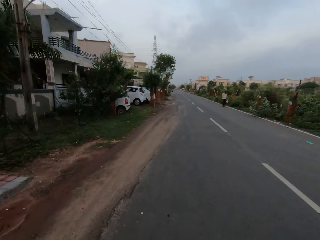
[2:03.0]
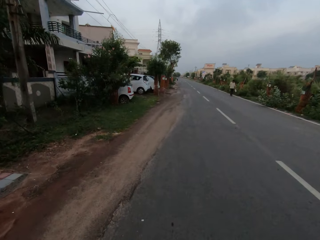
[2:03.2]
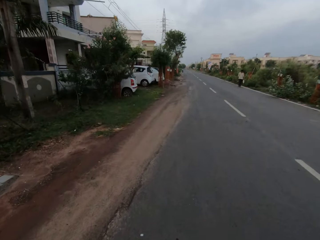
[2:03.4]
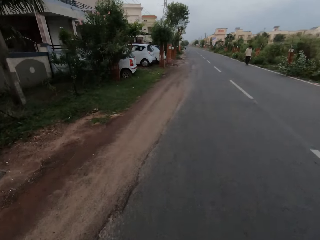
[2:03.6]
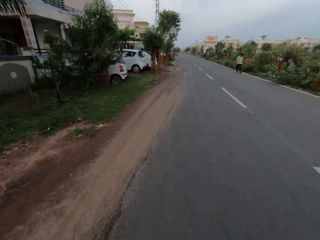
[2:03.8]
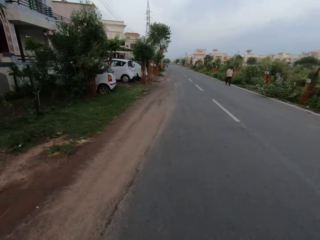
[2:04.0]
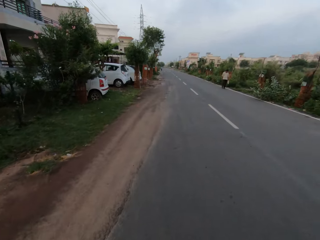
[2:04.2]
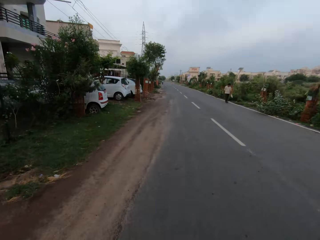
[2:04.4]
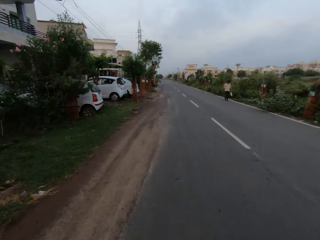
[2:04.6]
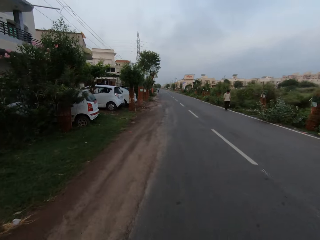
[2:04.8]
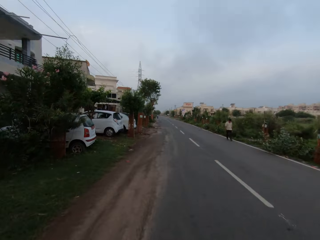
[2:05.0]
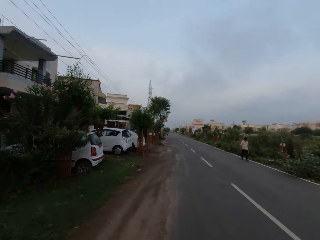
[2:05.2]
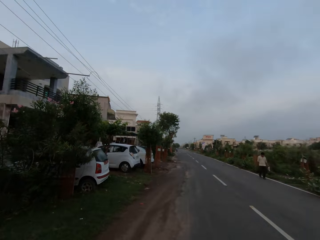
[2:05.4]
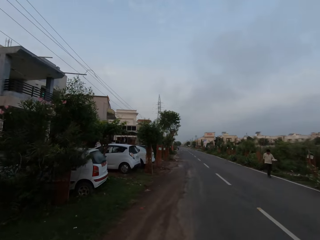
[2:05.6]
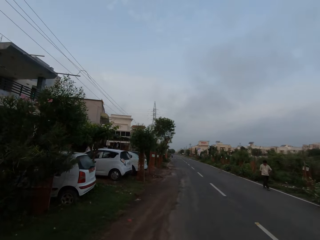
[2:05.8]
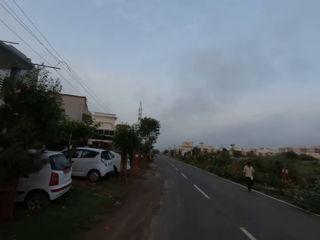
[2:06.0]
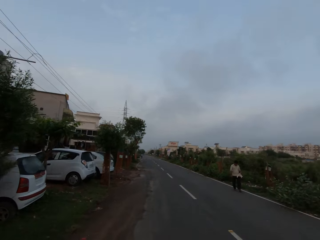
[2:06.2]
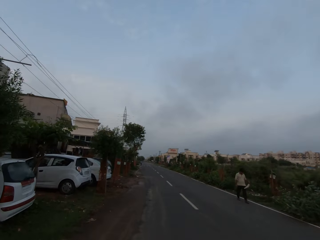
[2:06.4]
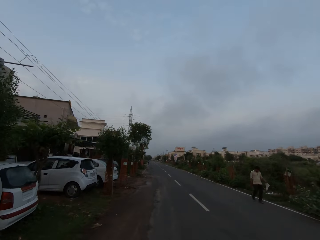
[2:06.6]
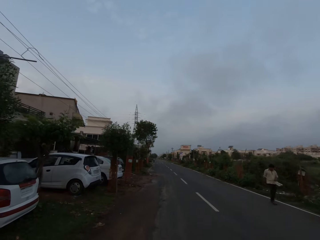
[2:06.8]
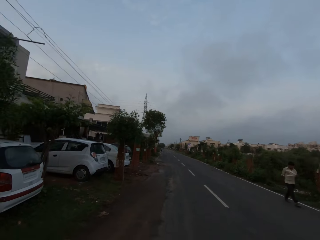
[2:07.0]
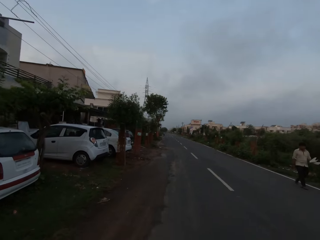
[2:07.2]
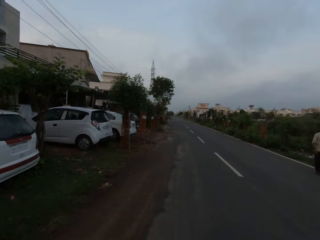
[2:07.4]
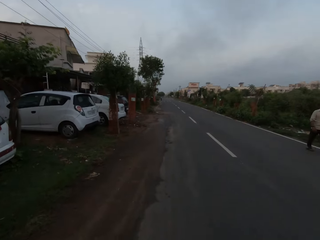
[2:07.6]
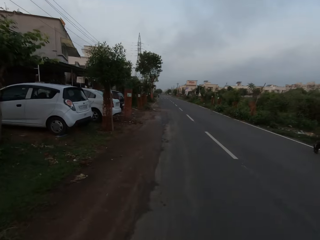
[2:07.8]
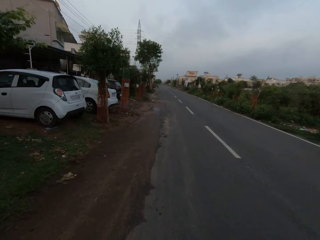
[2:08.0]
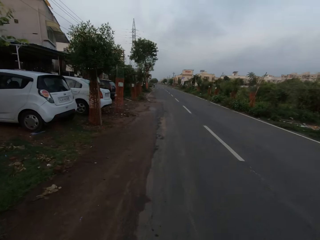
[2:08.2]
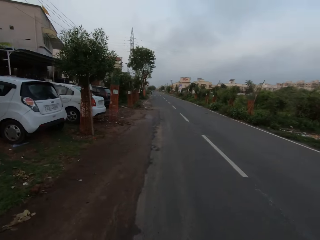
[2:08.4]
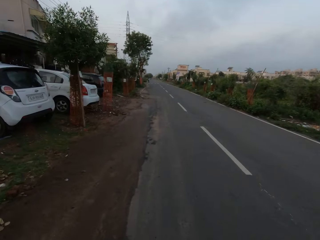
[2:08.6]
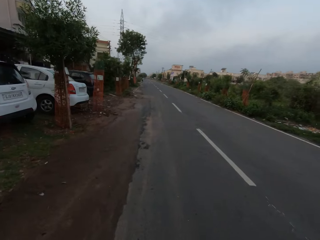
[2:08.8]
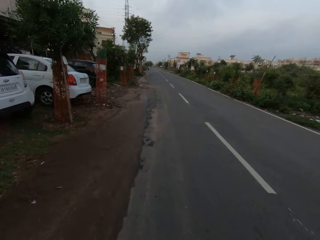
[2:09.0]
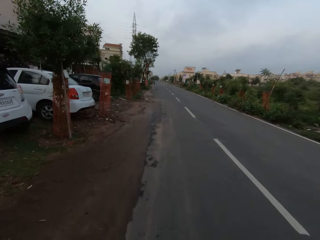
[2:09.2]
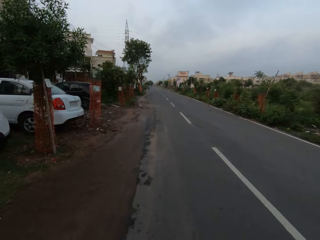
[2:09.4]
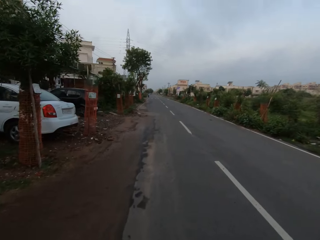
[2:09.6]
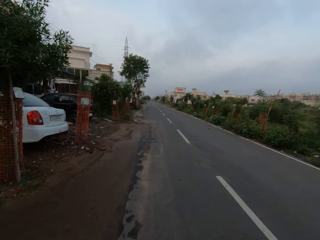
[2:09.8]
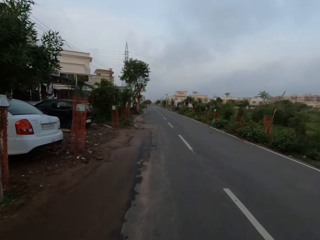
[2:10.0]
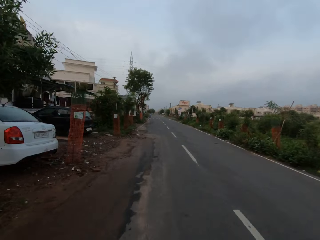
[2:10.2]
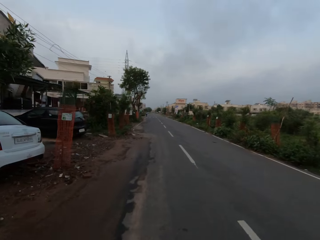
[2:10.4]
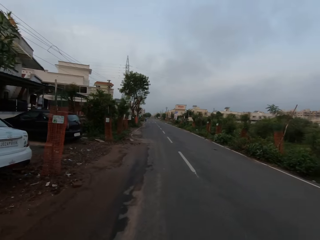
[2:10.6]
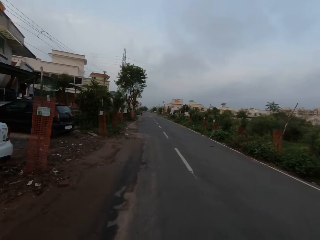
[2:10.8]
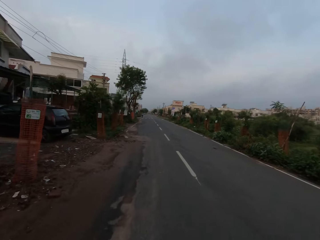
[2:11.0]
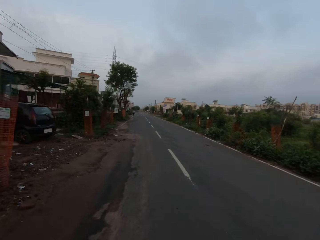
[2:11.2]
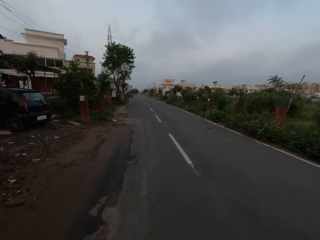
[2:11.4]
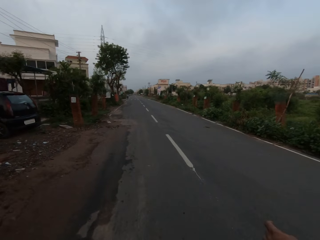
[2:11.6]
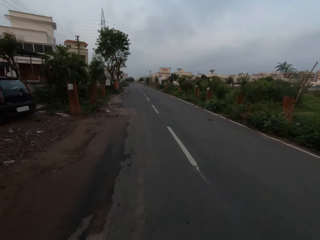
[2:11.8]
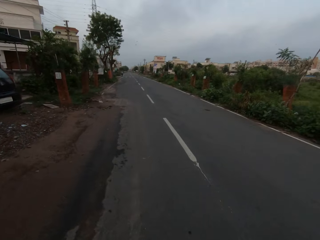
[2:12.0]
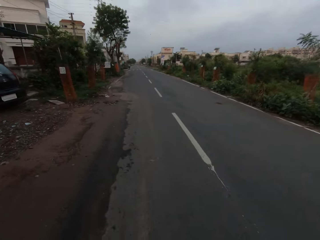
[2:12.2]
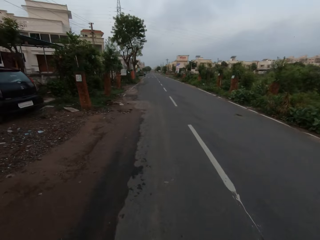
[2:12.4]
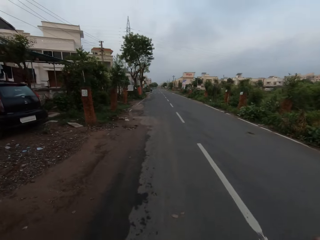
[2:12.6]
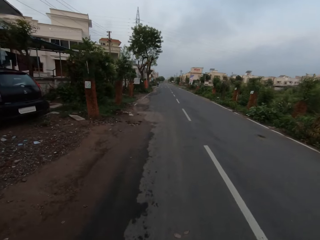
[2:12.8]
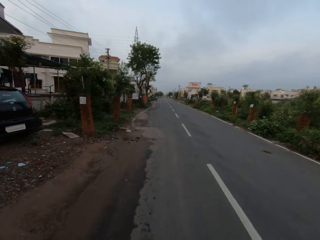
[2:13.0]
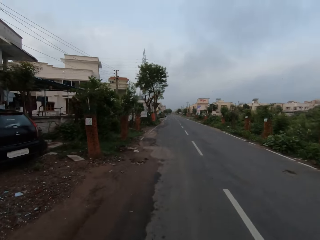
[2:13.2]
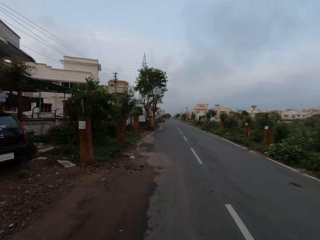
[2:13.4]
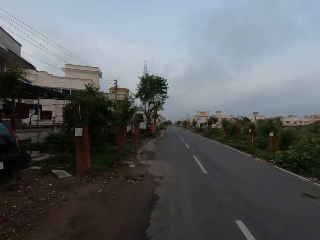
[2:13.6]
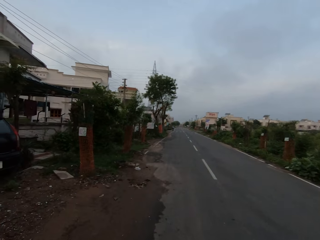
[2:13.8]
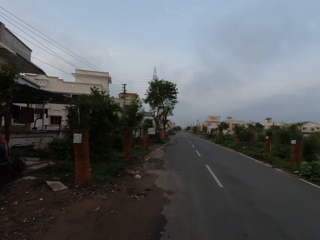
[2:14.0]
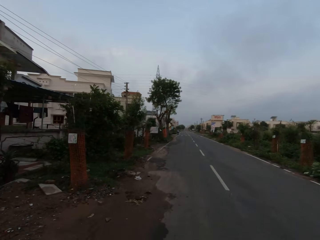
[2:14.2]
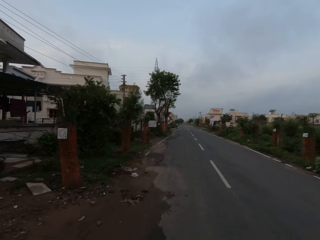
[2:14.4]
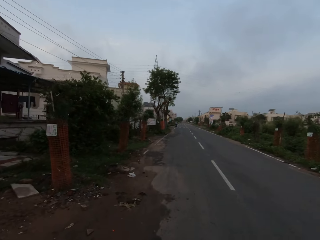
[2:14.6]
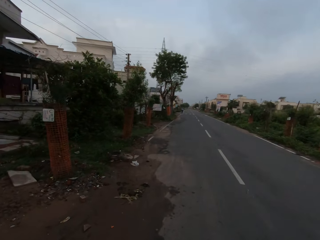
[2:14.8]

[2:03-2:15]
The man converses with the camera wearer. Another man swings a cloth in his left hand.

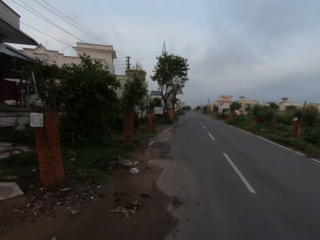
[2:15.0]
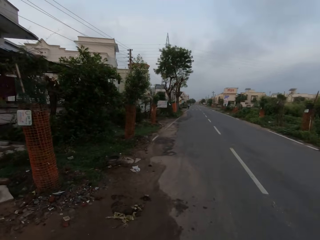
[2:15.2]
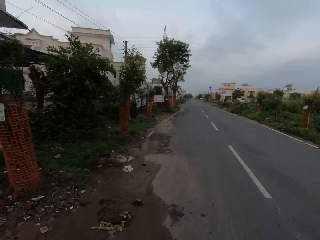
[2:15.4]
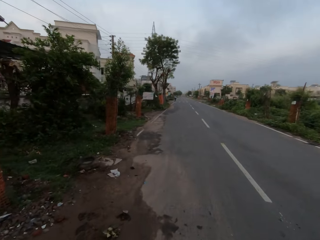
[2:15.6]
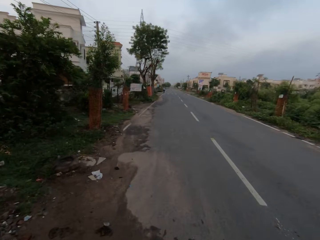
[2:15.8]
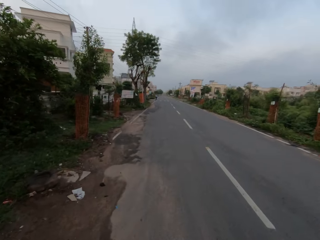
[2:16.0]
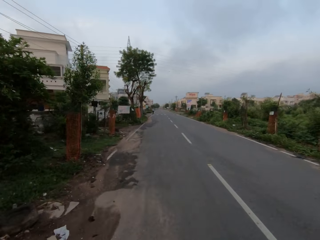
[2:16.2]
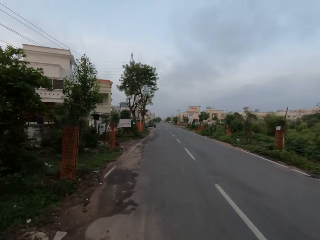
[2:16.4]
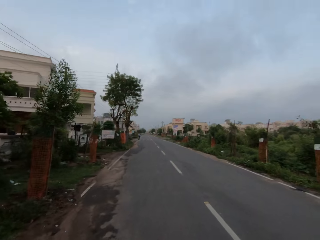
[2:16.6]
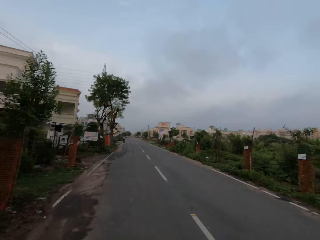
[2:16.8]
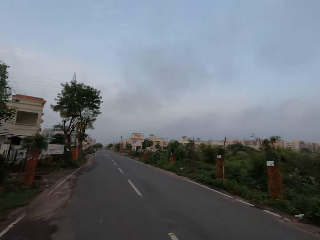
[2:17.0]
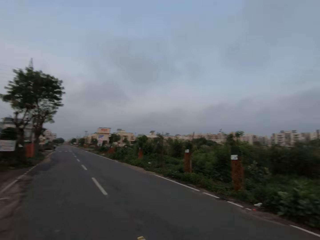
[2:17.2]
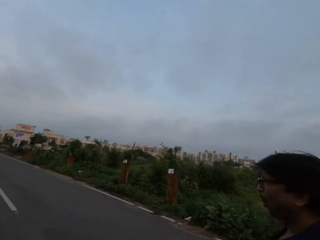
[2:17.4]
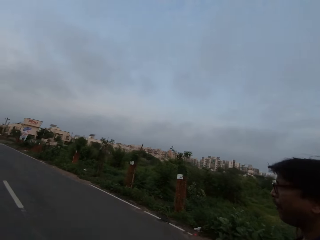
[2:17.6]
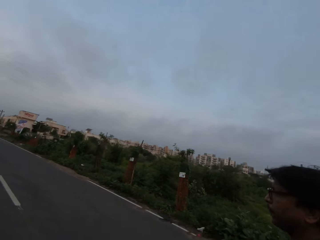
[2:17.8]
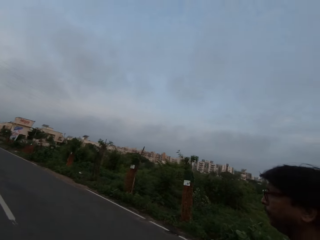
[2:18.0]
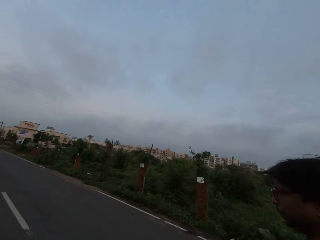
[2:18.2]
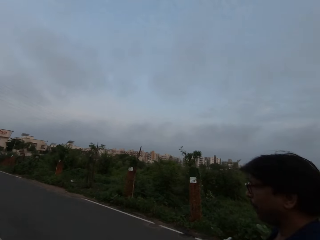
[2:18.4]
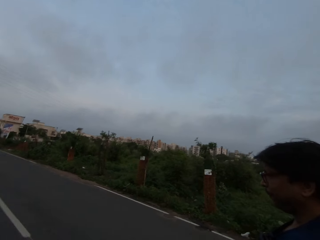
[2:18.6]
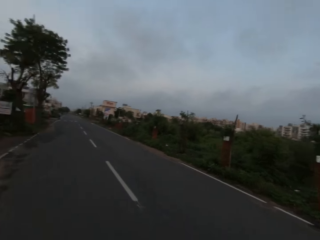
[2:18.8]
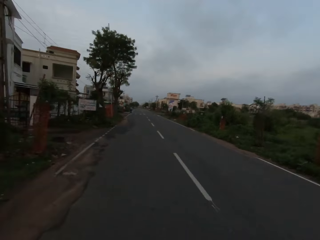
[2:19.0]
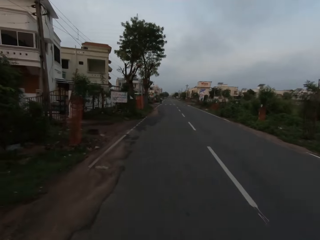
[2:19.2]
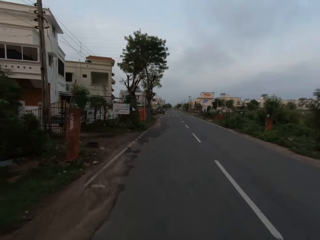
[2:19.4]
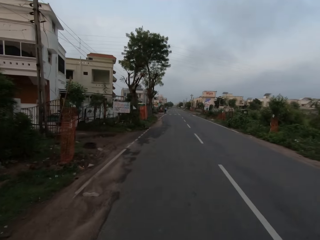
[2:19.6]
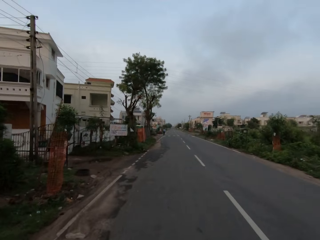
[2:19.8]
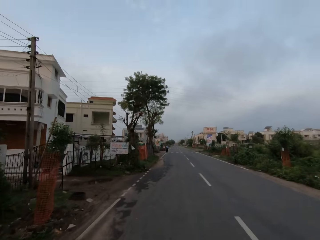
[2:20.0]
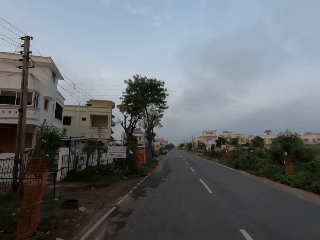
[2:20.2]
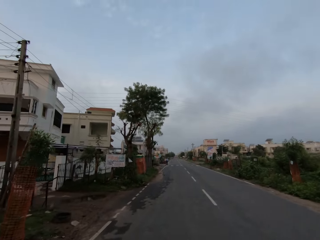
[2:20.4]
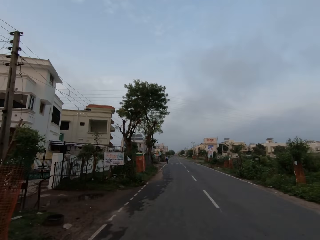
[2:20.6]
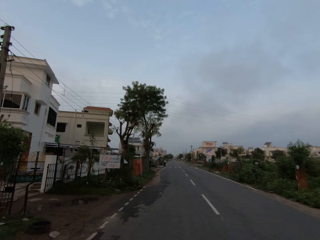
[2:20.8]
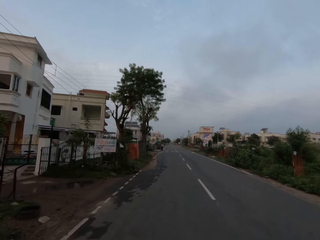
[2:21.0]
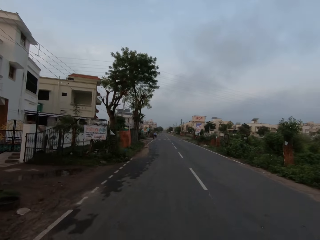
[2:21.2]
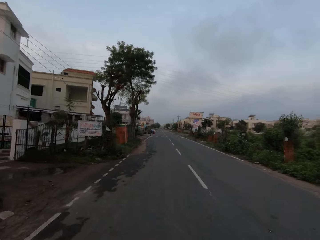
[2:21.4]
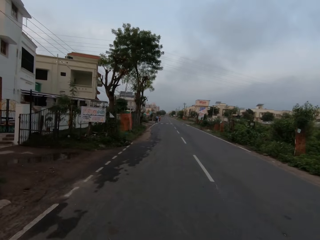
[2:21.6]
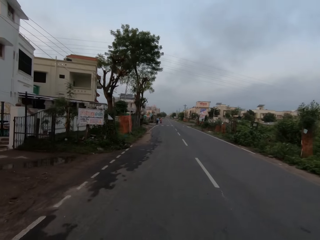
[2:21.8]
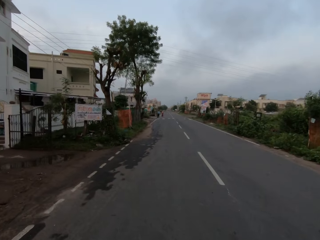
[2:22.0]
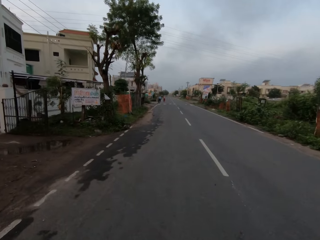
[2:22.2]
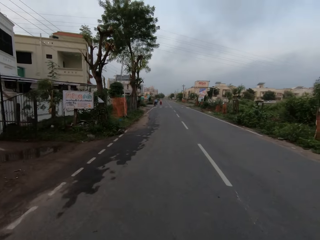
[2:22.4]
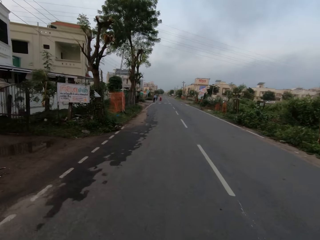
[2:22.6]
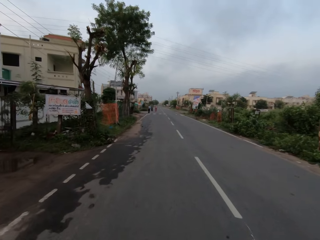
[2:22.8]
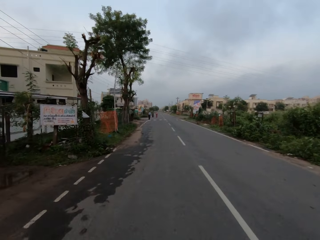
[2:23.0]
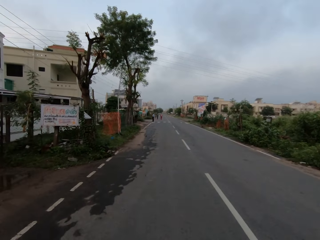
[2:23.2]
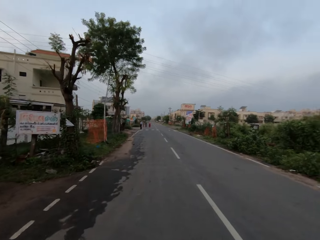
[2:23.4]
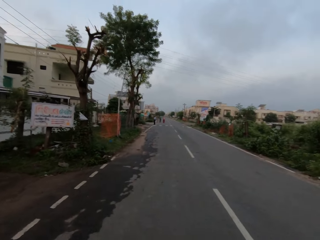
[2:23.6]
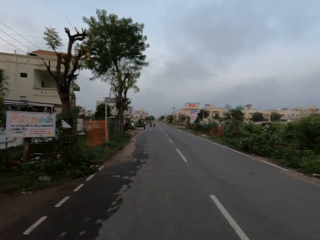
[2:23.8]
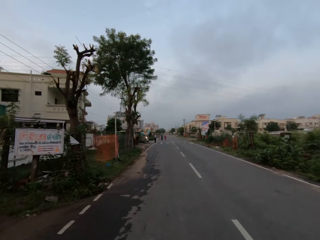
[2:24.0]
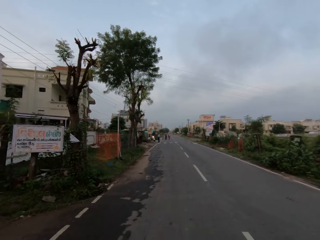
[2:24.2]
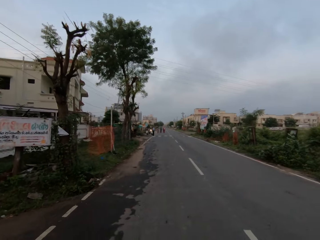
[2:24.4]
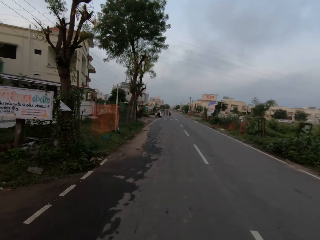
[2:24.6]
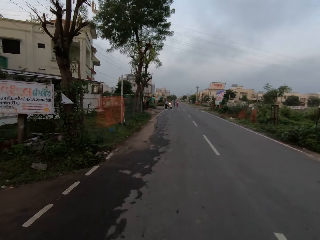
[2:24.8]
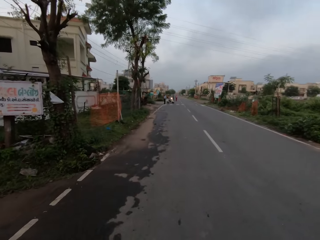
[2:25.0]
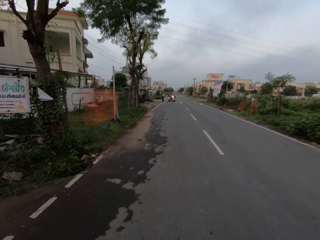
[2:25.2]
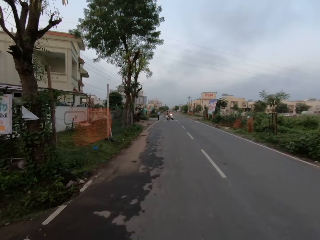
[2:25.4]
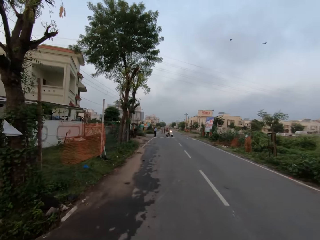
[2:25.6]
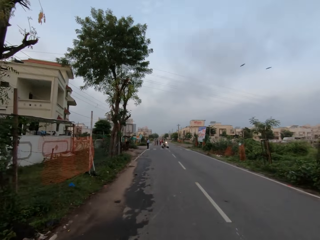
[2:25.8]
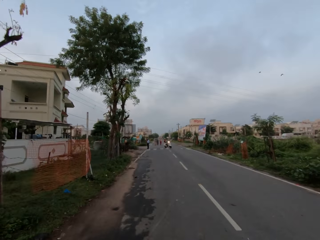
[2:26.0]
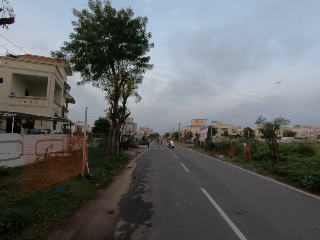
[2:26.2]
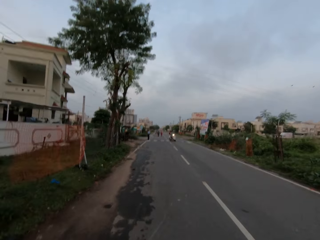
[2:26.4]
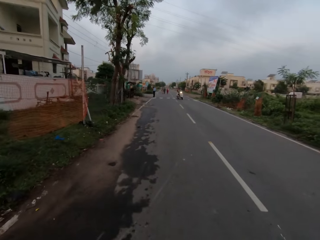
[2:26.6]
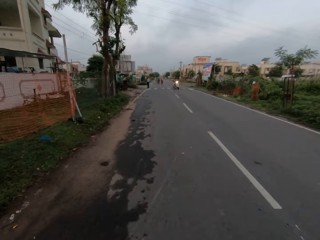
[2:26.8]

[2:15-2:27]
The camera wearer looks at a person. The person and the camera wearer walk down a road.
